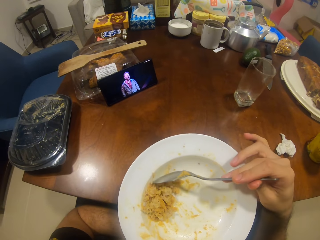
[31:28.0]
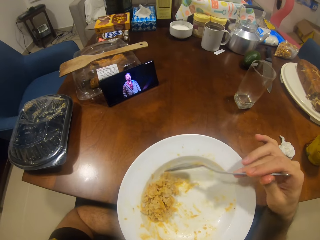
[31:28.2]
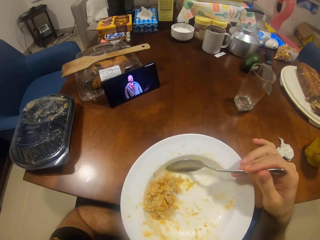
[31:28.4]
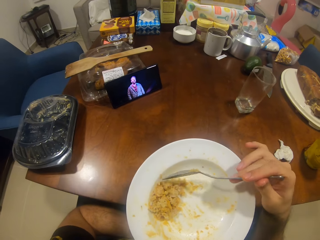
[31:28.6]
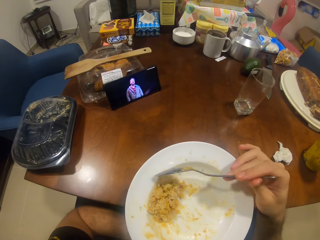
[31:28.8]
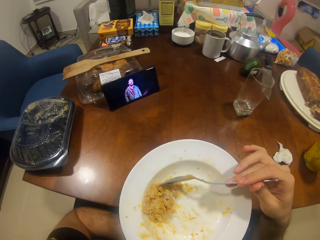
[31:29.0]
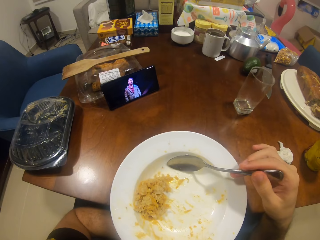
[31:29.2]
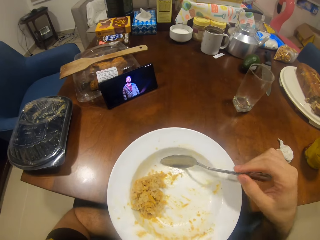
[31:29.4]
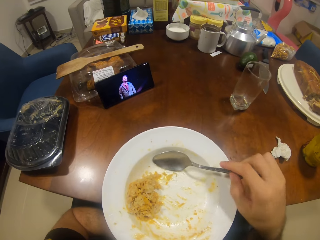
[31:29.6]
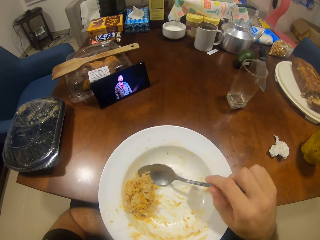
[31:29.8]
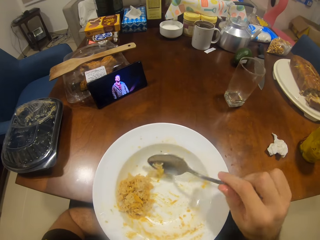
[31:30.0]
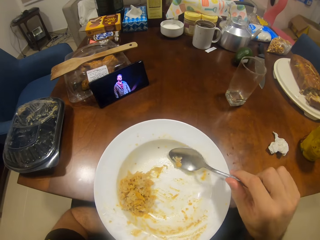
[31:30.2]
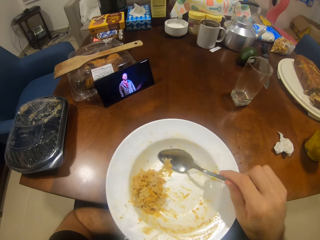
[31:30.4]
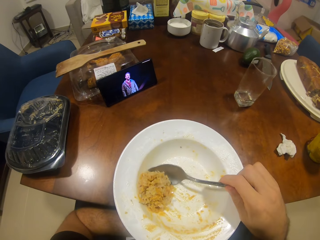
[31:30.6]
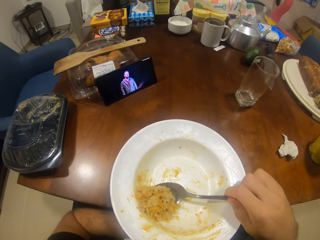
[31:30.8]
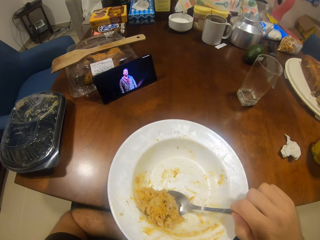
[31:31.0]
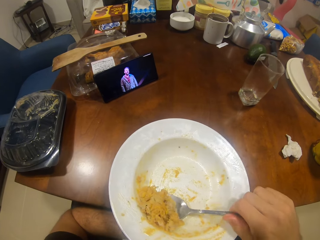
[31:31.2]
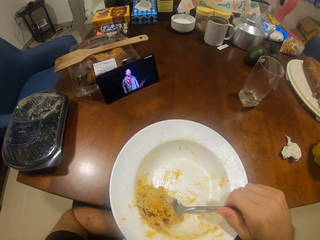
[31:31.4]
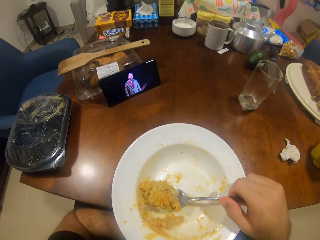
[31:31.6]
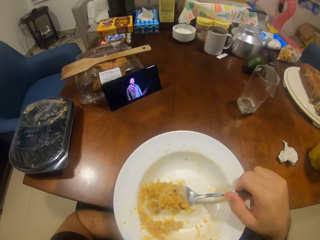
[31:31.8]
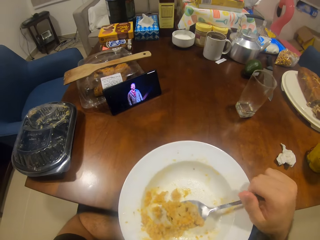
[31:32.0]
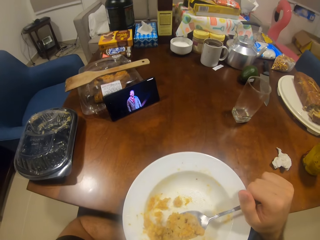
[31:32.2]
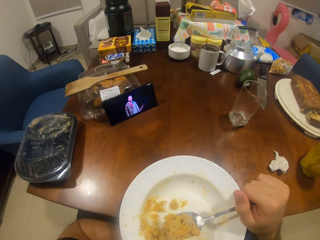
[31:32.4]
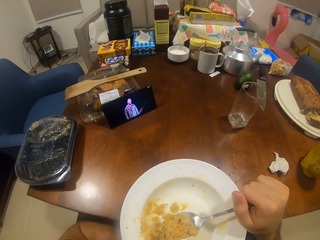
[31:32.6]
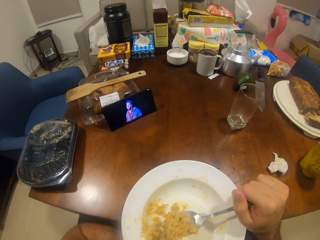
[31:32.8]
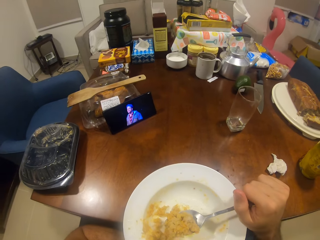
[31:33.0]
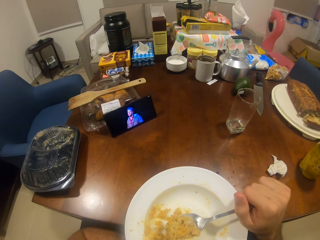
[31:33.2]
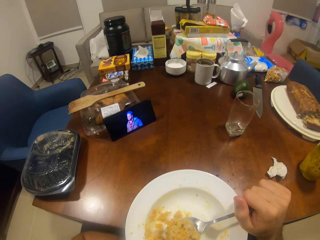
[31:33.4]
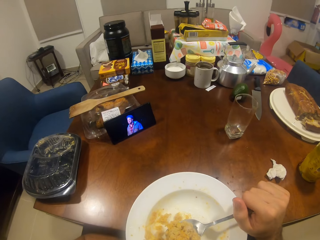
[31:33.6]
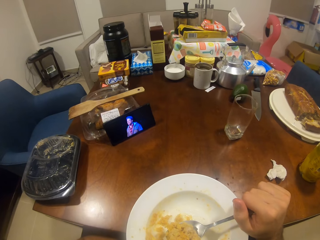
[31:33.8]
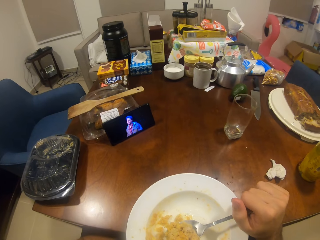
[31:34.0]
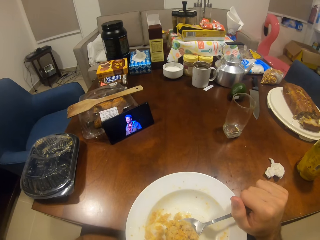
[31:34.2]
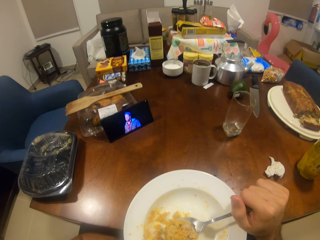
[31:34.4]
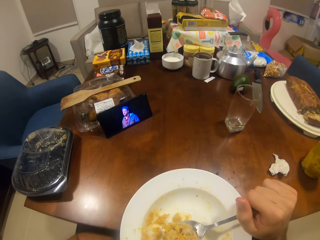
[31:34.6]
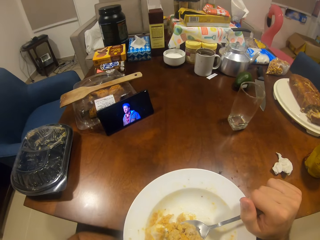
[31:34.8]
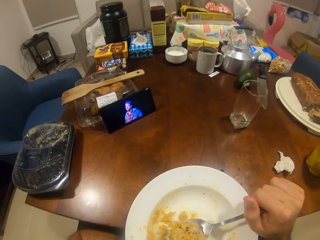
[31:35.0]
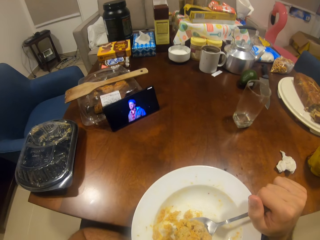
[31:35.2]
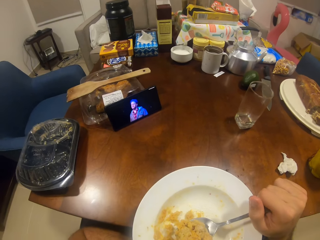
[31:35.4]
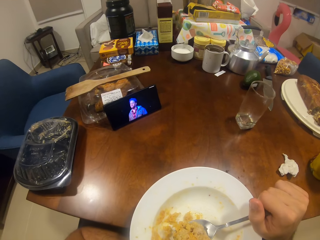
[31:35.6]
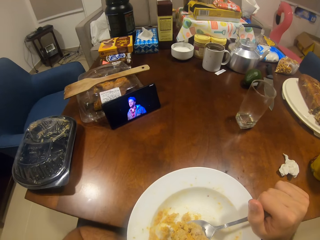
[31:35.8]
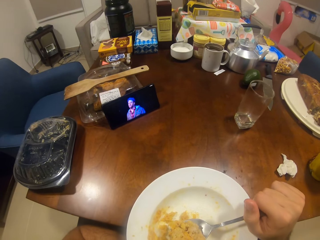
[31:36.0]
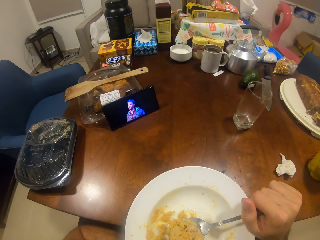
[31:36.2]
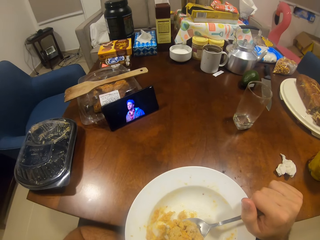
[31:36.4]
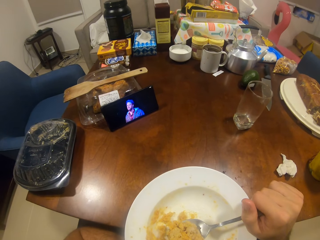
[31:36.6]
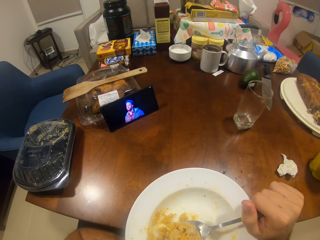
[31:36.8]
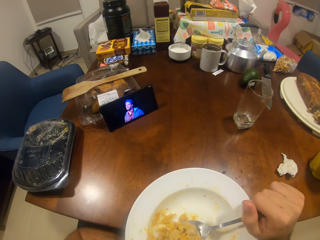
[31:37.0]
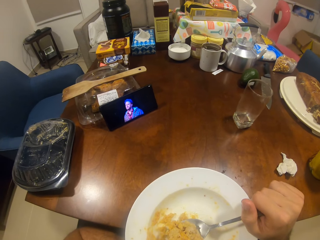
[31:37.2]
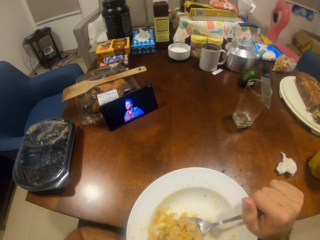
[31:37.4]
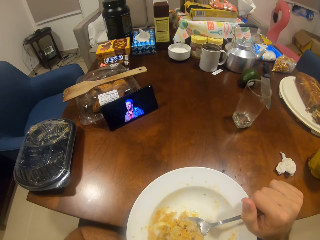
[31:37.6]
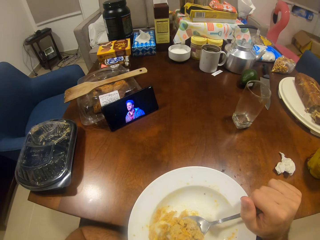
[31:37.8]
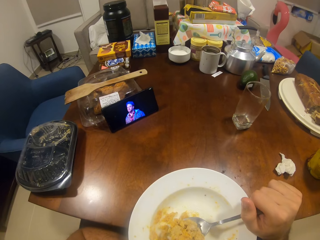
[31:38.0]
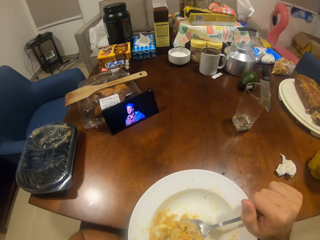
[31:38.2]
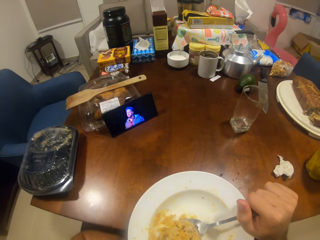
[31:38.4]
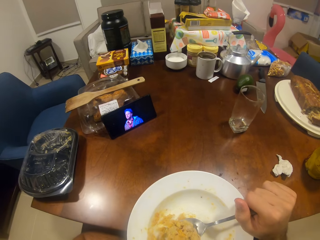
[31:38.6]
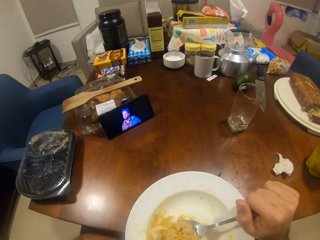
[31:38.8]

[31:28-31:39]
The camera wearer scoops the rice with the spoon. They stare at the phone.

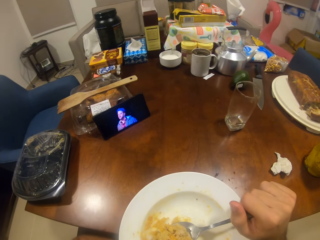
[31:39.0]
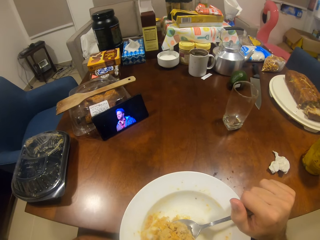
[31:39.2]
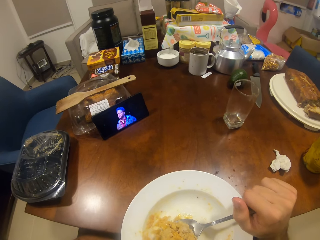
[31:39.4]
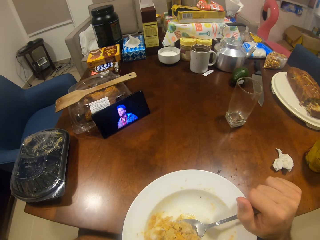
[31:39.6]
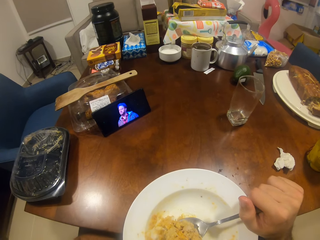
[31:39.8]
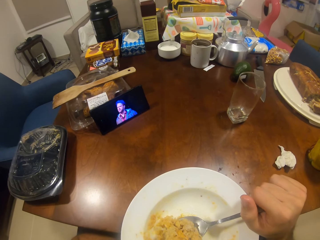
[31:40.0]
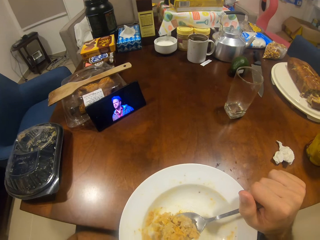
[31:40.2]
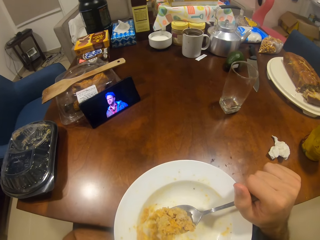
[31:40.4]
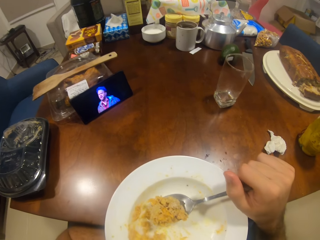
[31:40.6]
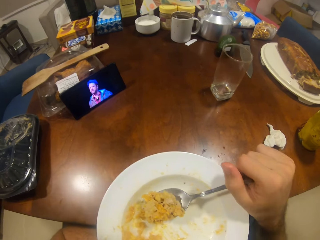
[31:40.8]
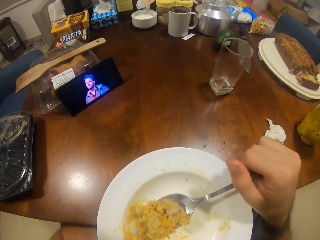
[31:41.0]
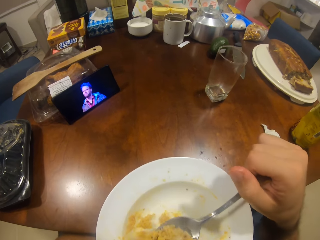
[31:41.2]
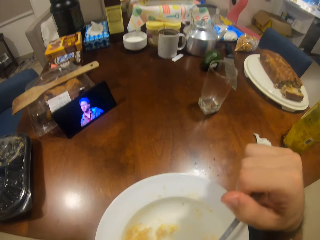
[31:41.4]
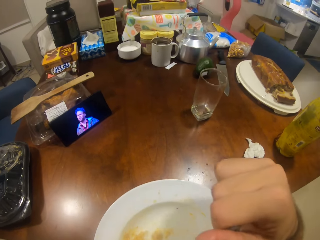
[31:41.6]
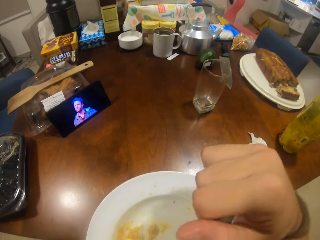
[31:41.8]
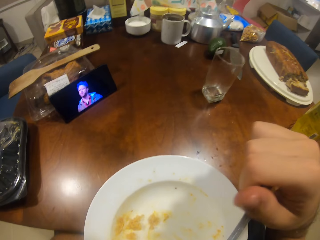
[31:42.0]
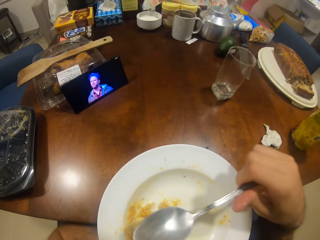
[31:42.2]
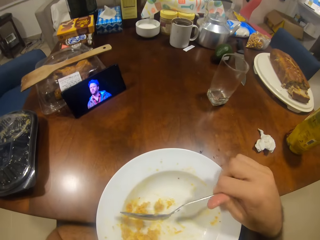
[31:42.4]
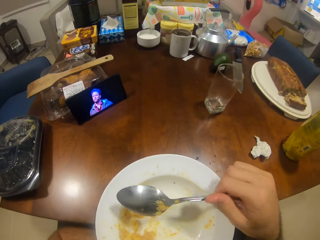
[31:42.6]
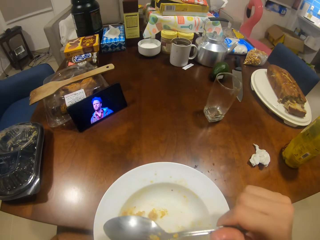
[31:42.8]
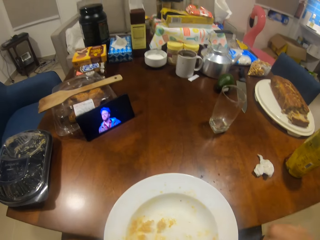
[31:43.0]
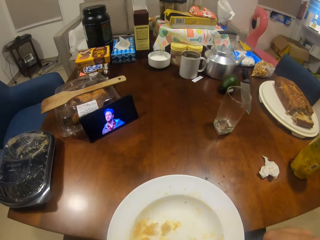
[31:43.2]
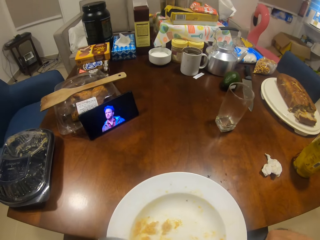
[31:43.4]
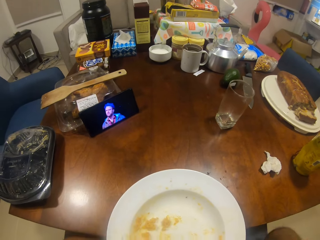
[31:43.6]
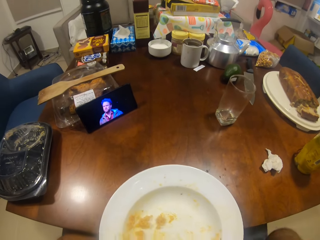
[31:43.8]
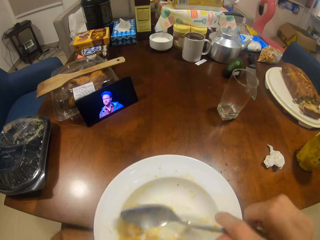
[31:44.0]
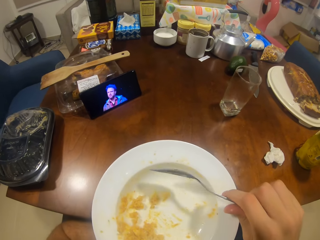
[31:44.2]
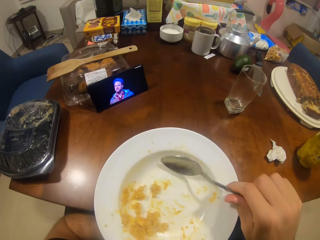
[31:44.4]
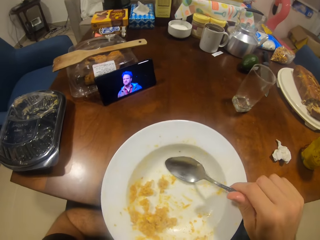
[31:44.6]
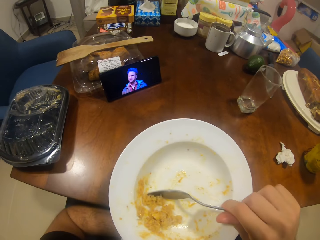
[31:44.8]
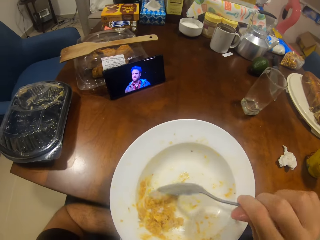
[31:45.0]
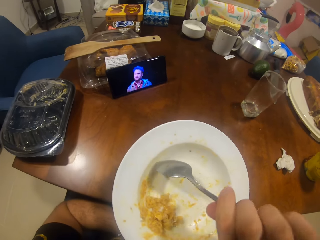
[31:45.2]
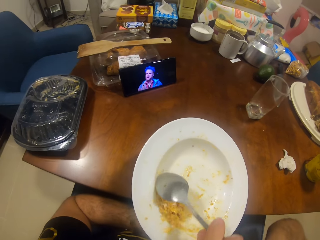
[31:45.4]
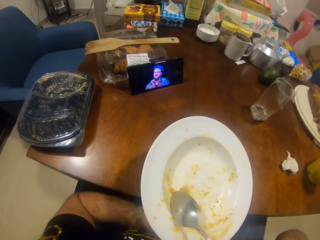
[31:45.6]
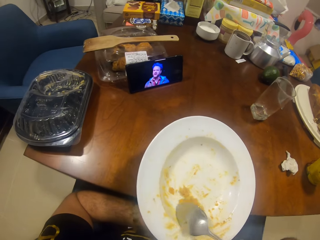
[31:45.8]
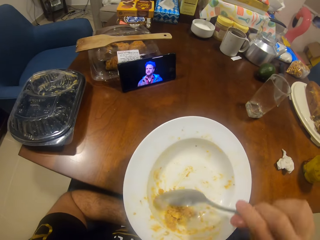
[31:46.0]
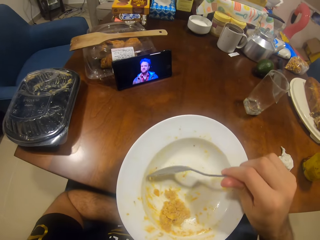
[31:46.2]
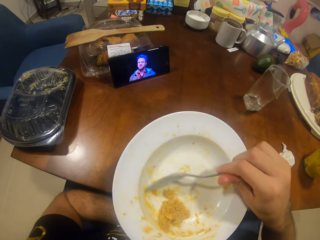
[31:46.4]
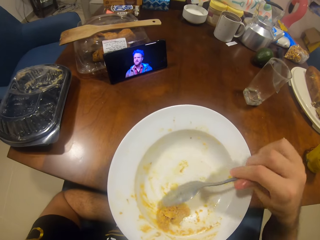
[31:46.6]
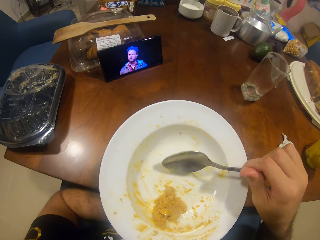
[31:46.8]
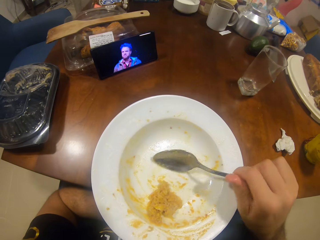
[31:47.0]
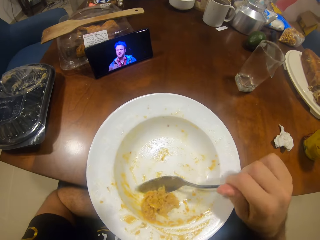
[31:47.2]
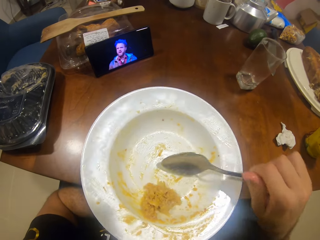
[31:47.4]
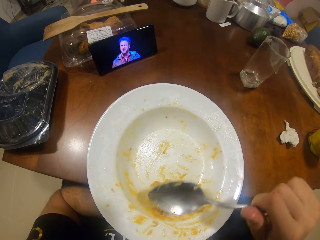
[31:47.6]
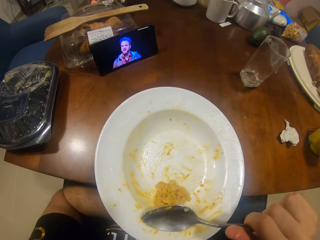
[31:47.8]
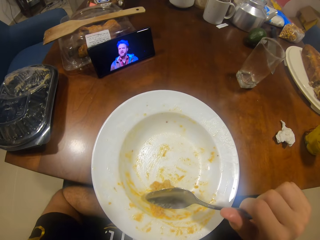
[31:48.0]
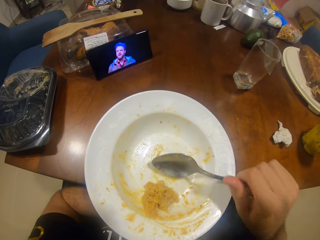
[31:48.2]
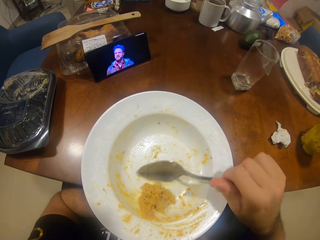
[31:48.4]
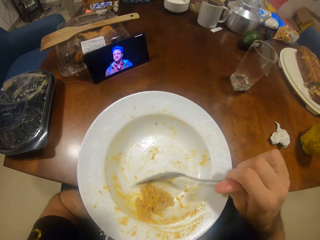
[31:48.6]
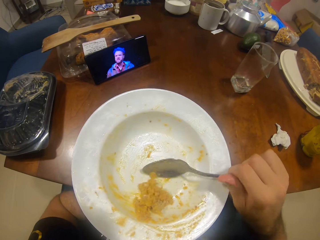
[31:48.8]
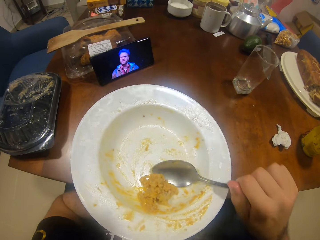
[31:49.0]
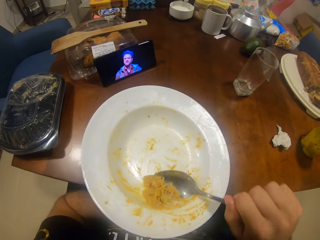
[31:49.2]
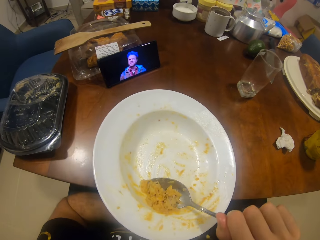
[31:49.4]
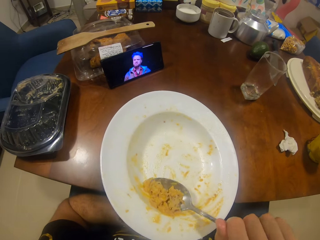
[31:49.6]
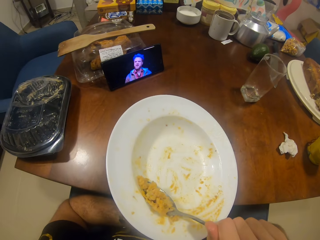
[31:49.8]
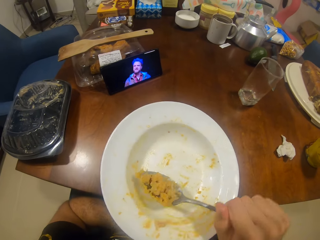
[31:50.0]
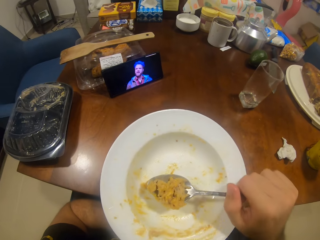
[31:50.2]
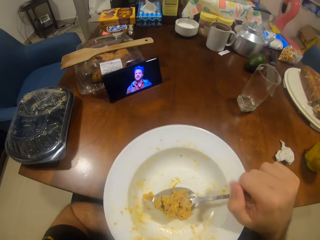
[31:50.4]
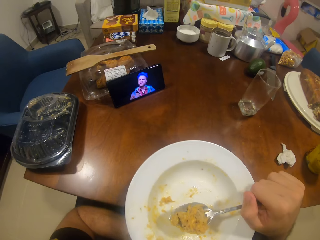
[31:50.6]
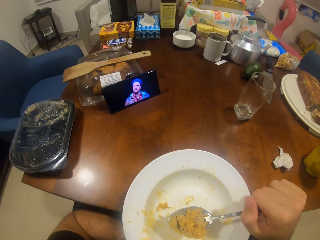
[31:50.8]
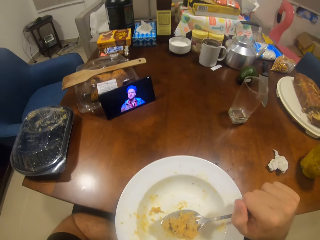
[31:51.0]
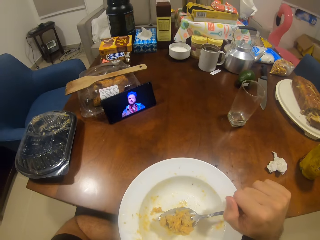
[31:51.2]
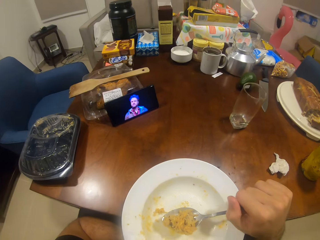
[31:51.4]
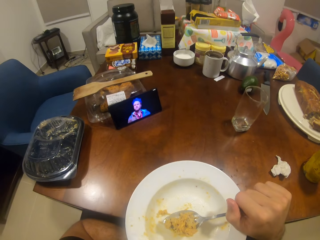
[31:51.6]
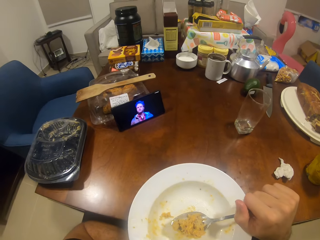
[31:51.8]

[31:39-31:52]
The camera wearer puts the rice in the mouth. They put the rice together with the spoon. They scoop the rice with the spoon.
